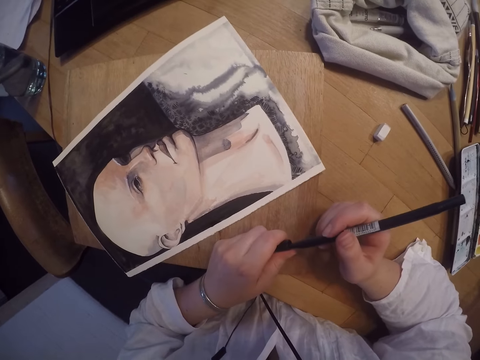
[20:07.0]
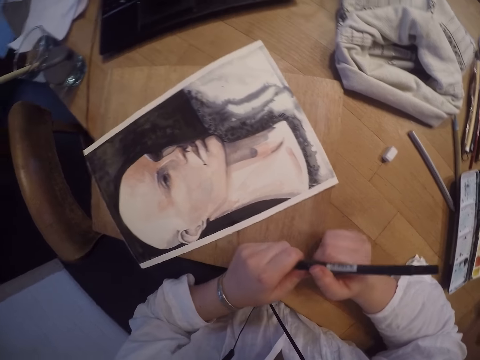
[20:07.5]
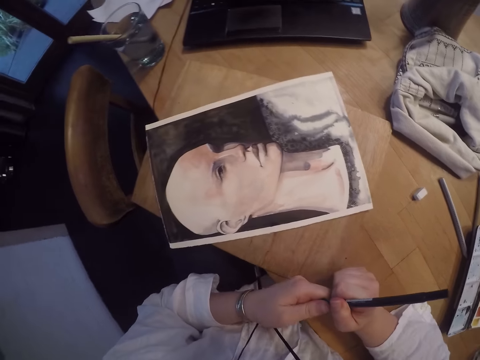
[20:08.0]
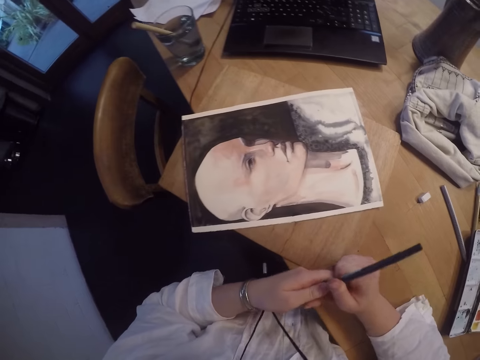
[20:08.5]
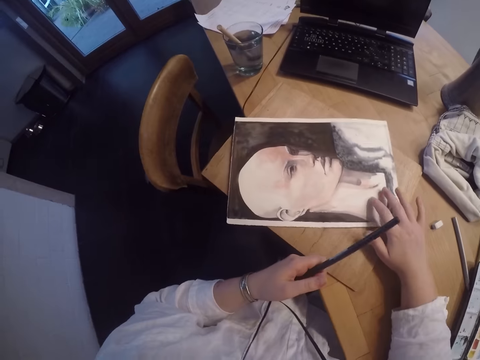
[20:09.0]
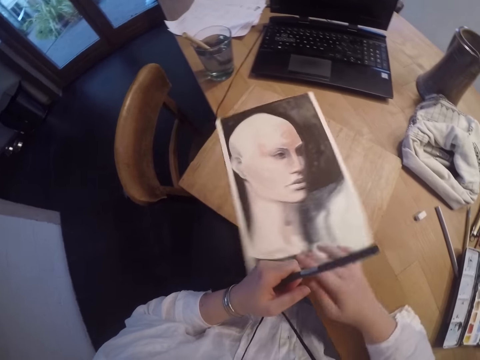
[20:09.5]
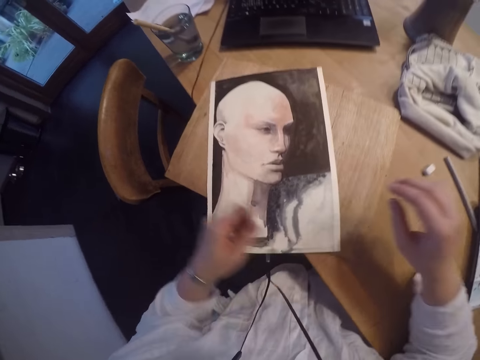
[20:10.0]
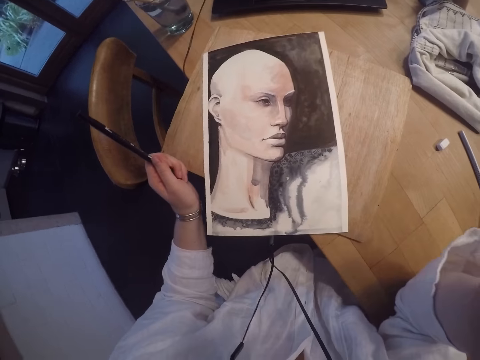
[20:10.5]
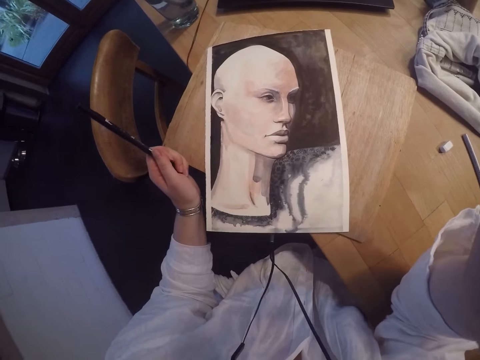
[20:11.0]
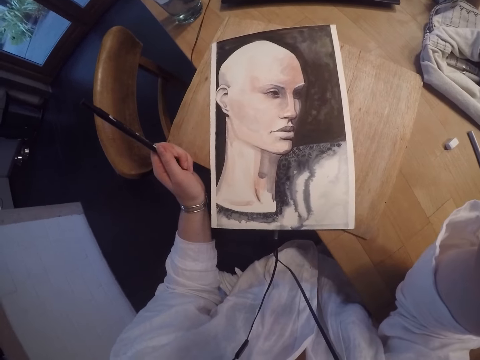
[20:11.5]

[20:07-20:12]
The camera wearer closes the mark pen lid. They hold the mark pen with the hand. They turn around the wall art painting. They adjust the mark pen. They move the hand. They look for something in the shelf.
